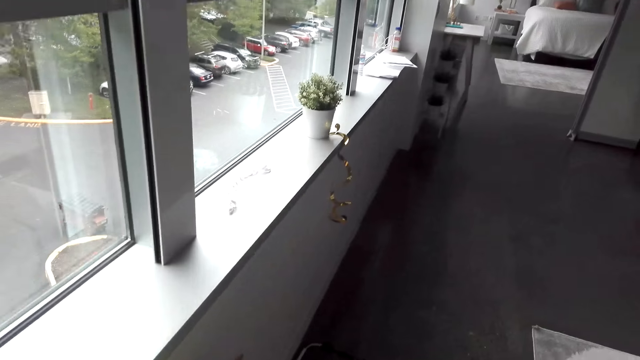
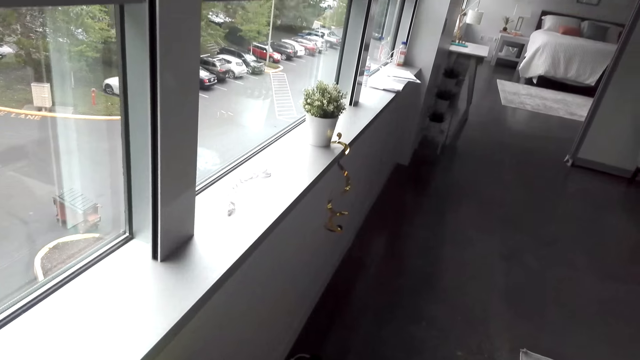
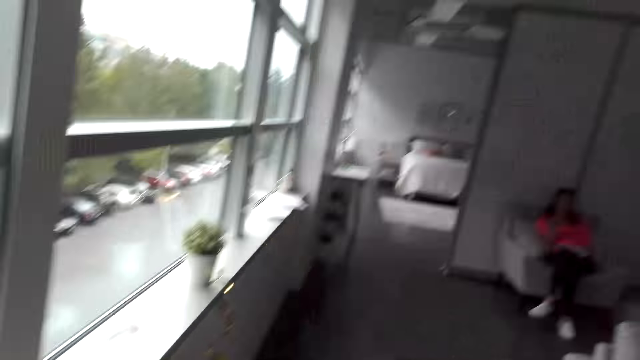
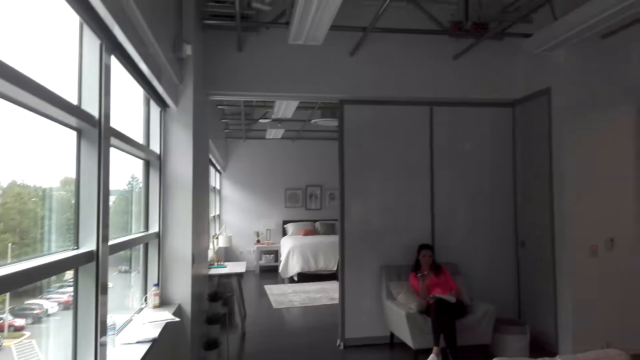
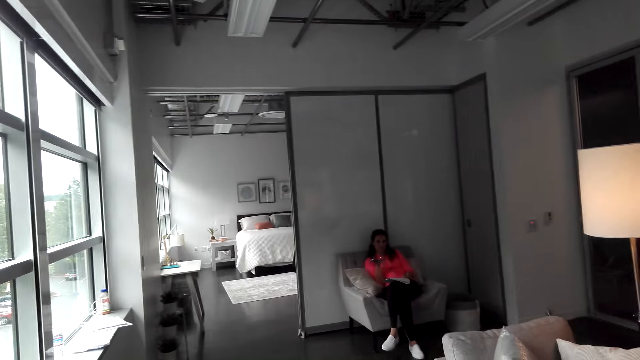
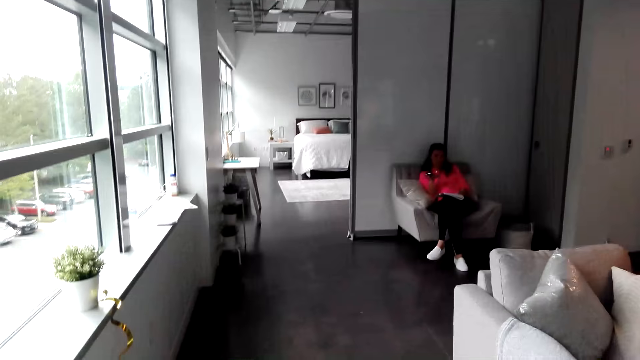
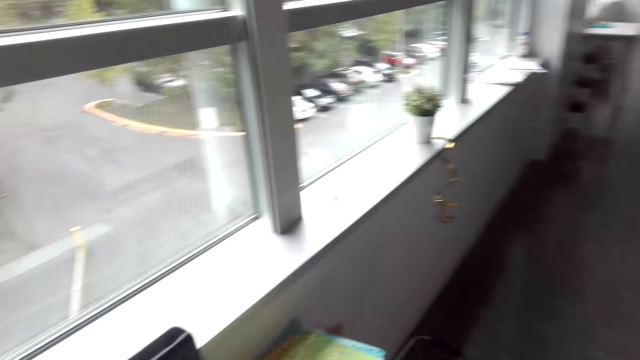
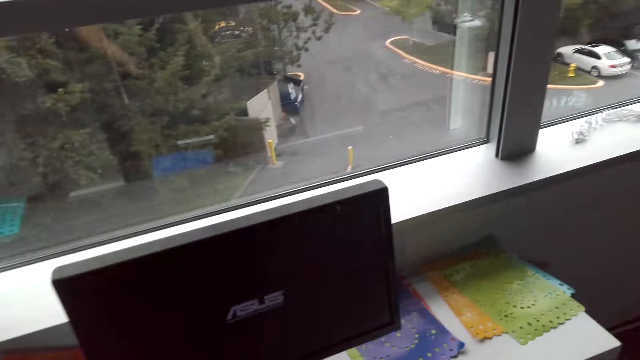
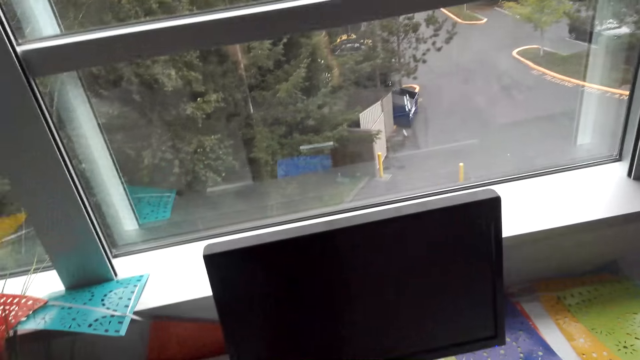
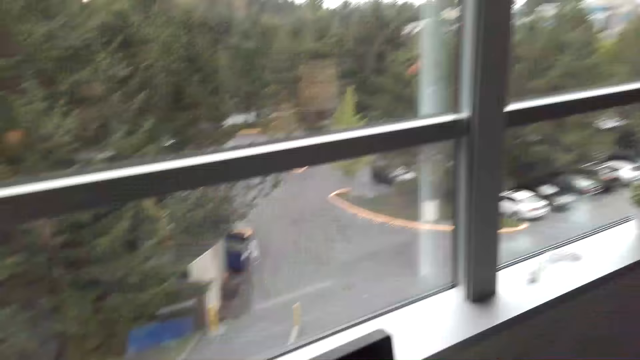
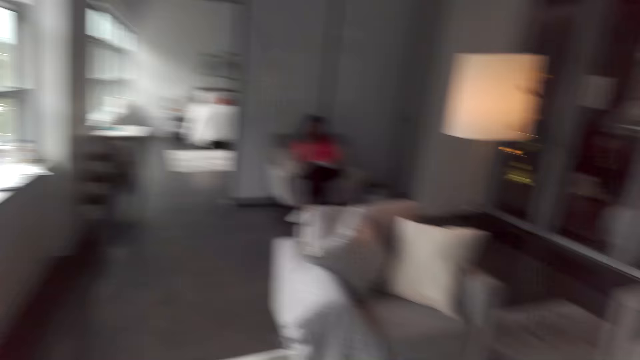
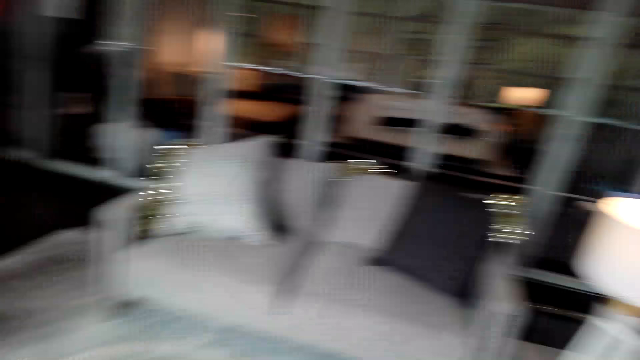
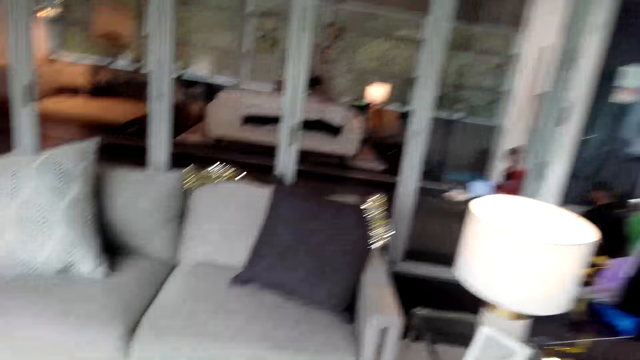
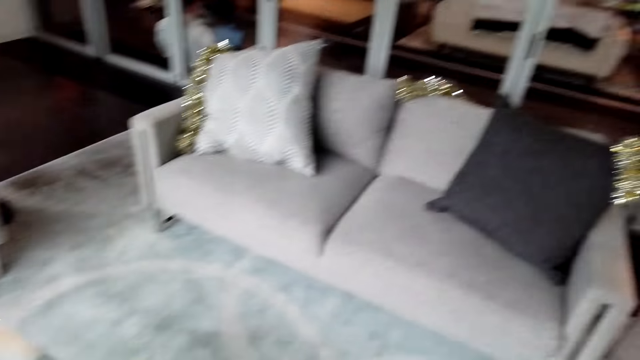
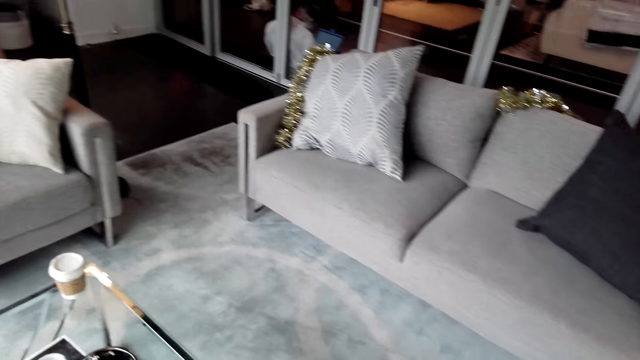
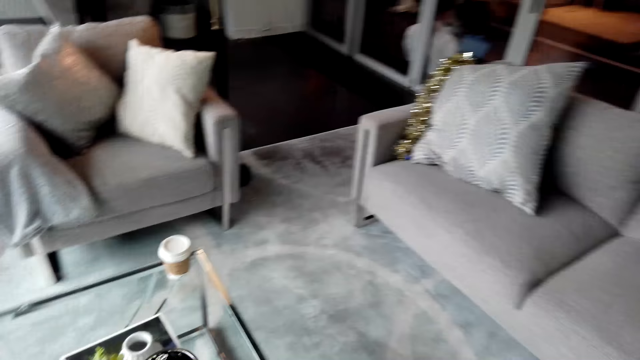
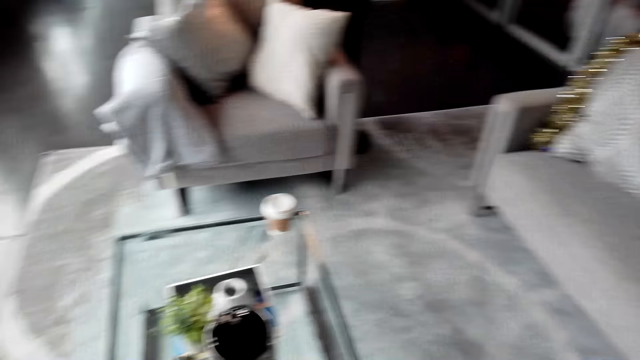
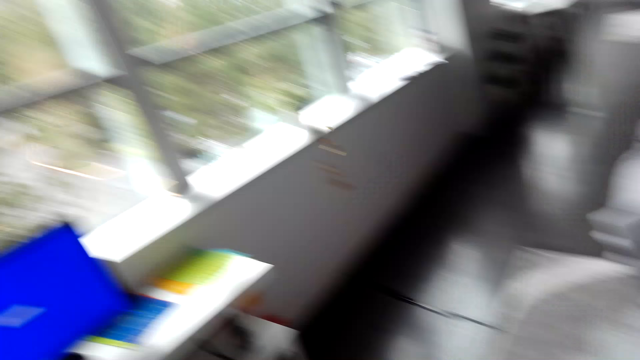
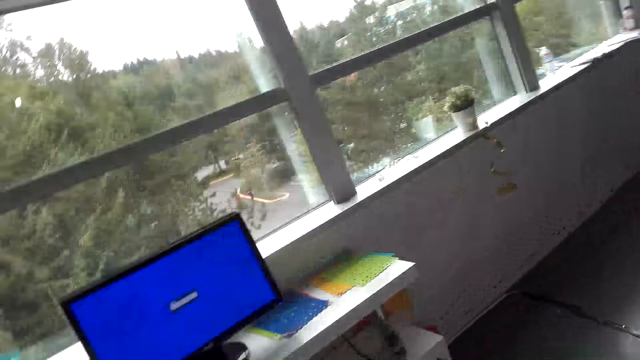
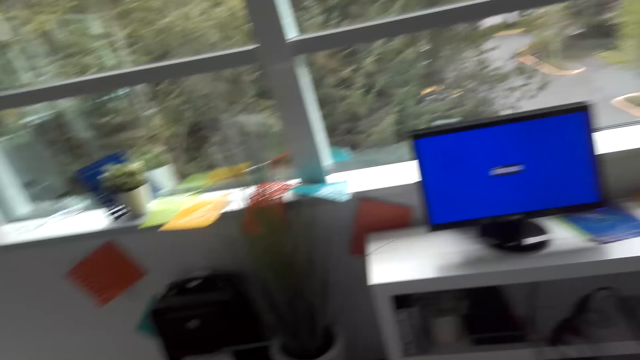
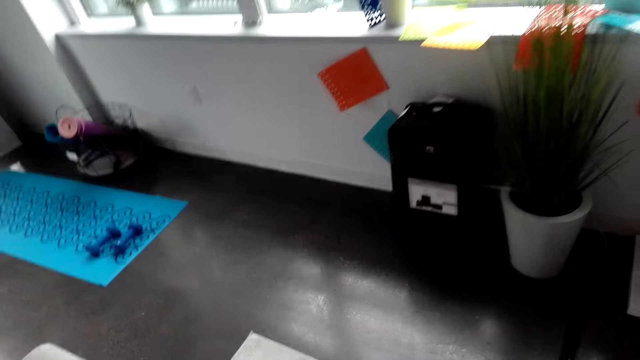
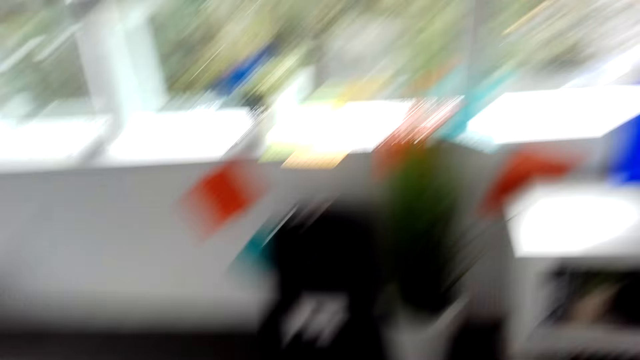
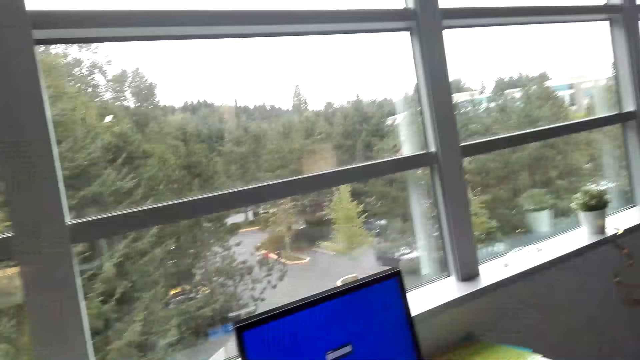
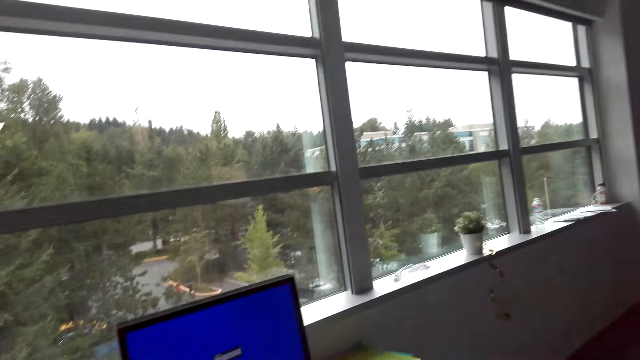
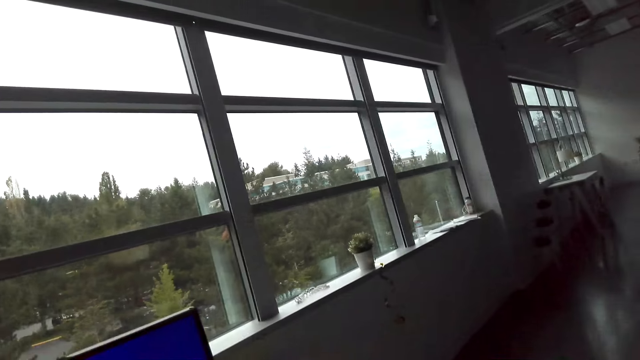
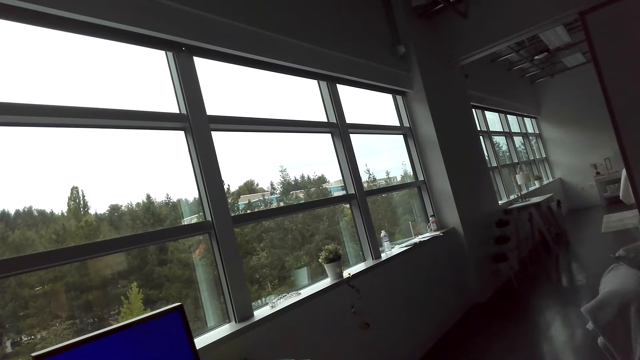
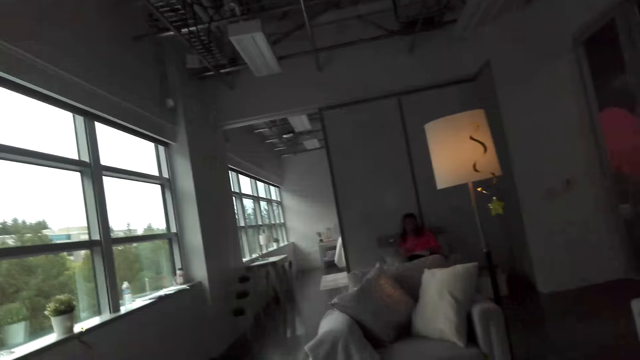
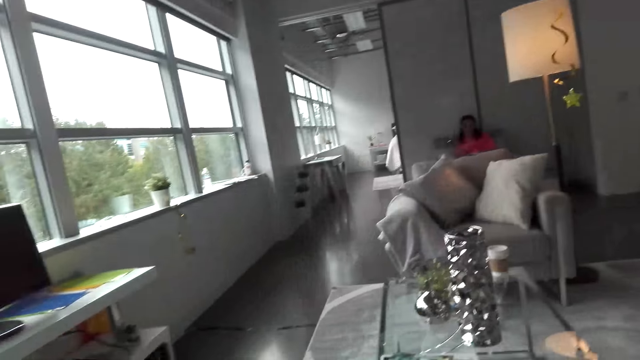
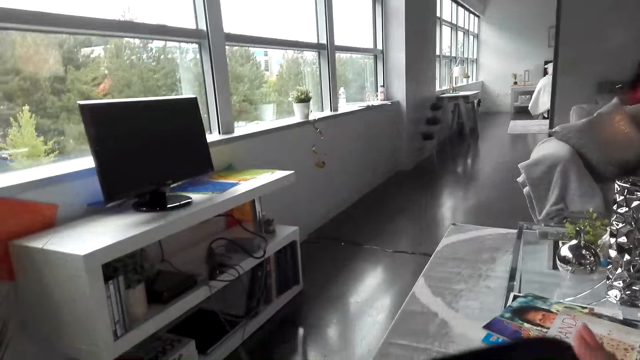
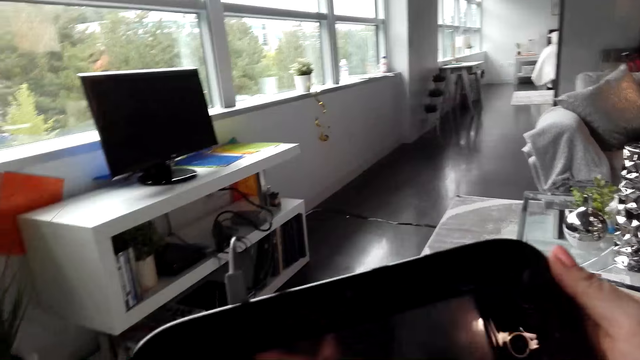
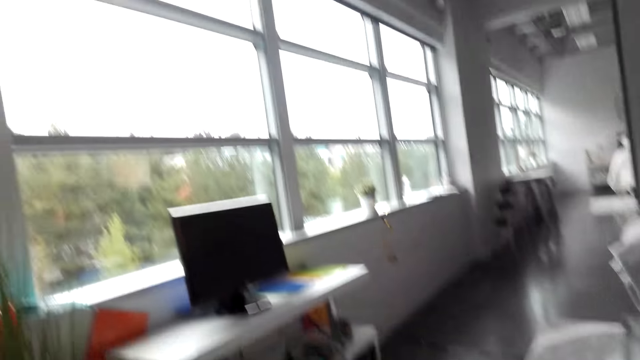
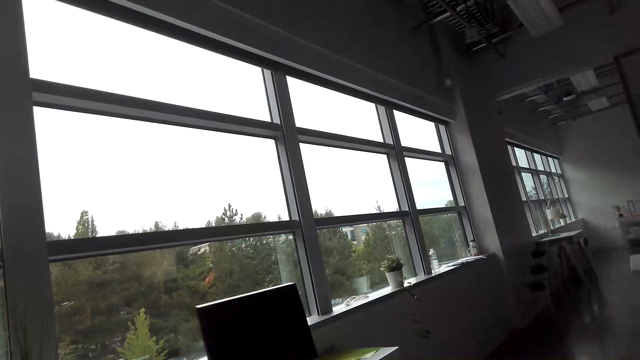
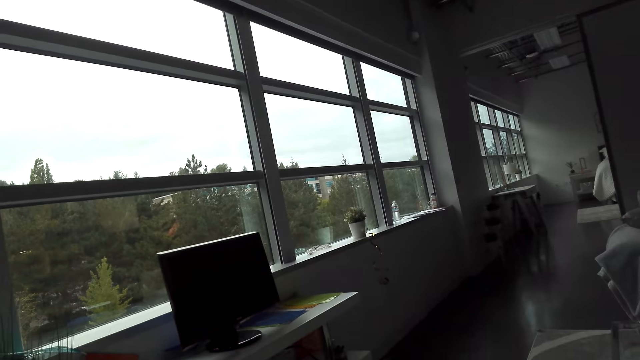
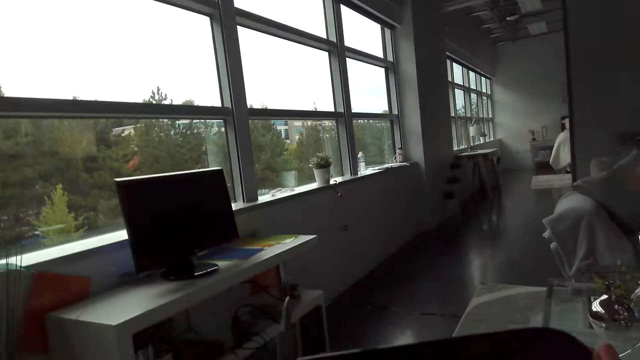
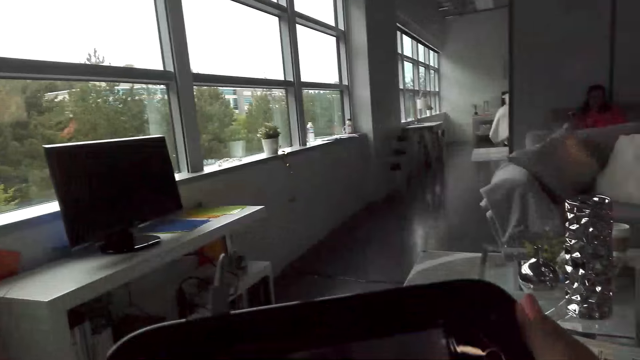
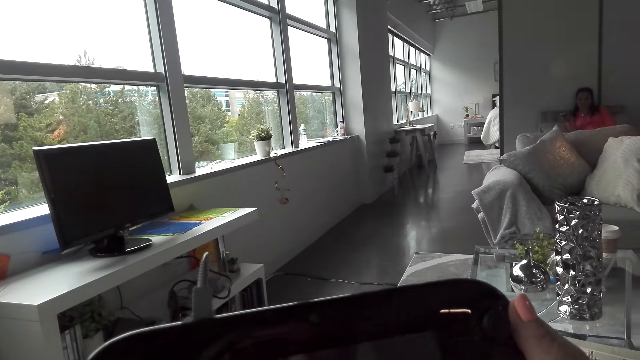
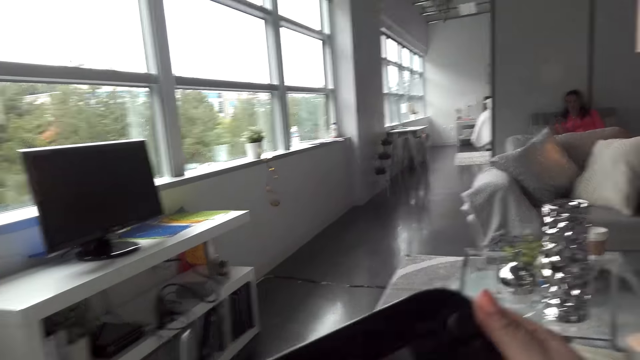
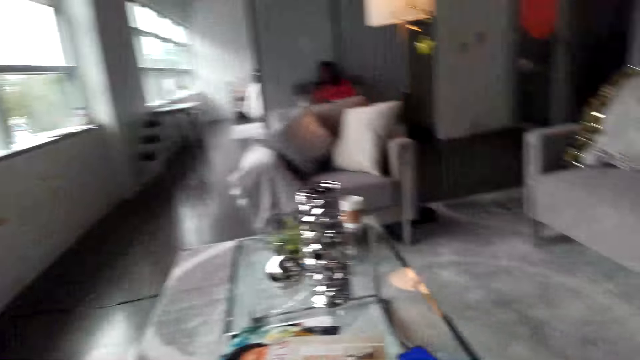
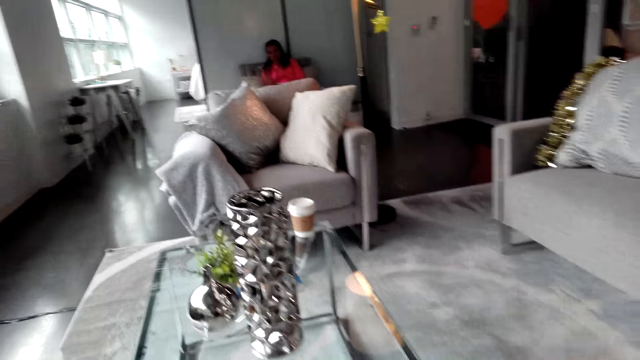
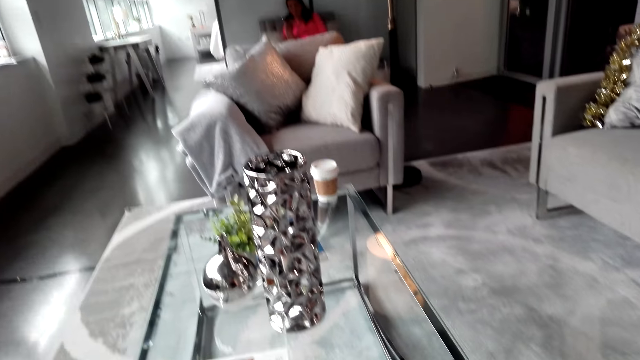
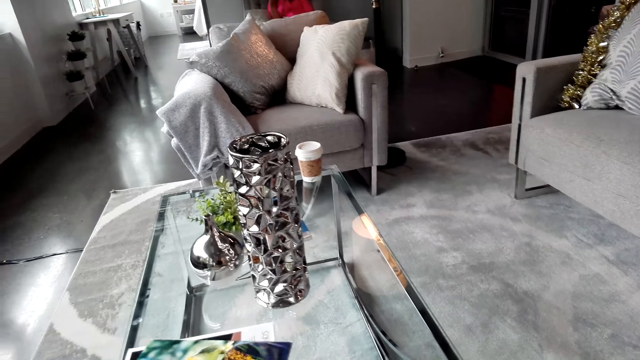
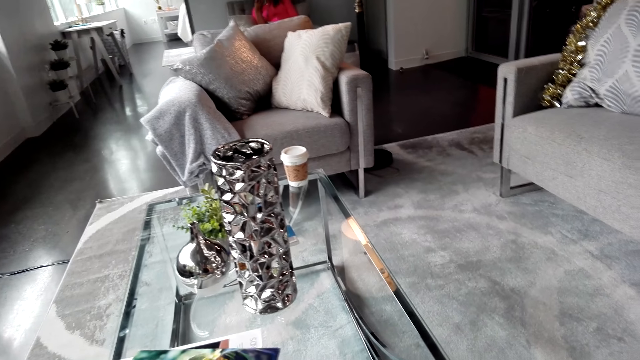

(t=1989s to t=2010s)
The camera wearer looks around the room. They hold the video game keypad. They dial the game pad.
